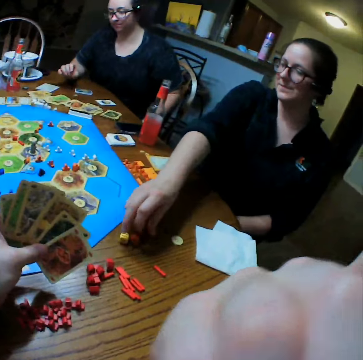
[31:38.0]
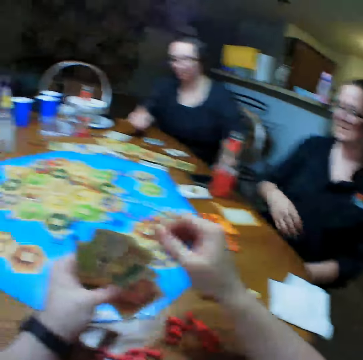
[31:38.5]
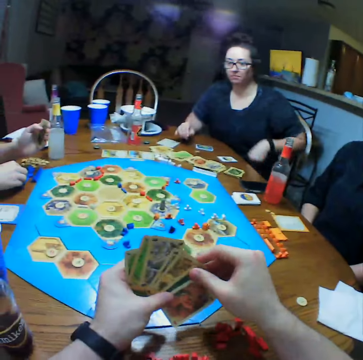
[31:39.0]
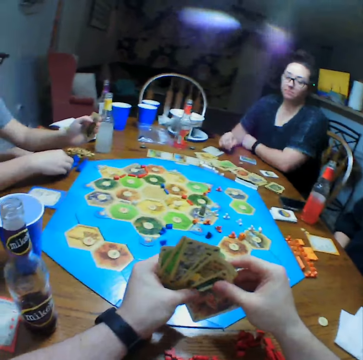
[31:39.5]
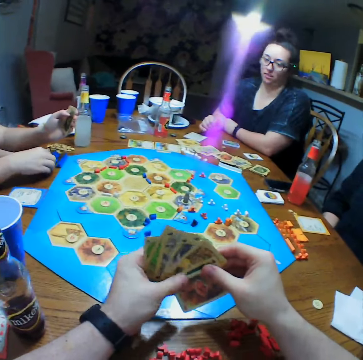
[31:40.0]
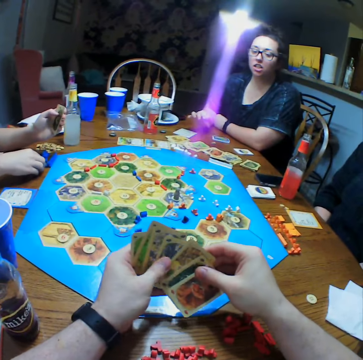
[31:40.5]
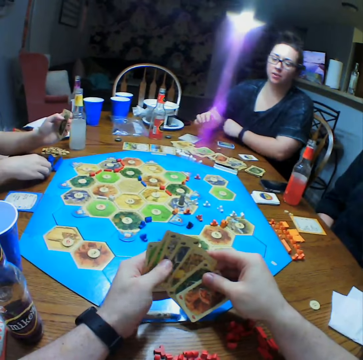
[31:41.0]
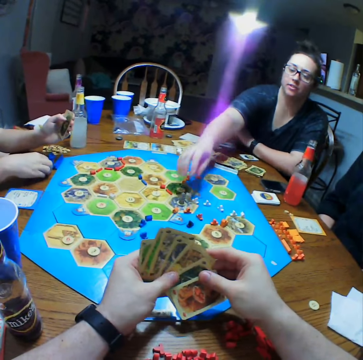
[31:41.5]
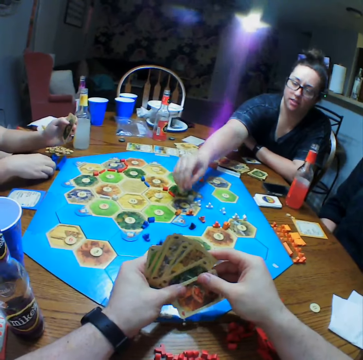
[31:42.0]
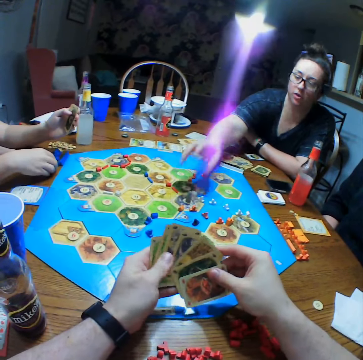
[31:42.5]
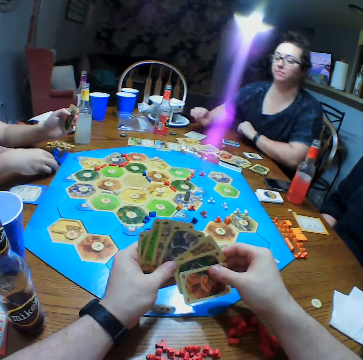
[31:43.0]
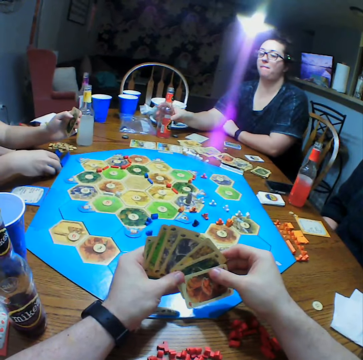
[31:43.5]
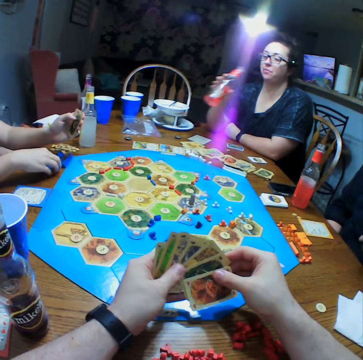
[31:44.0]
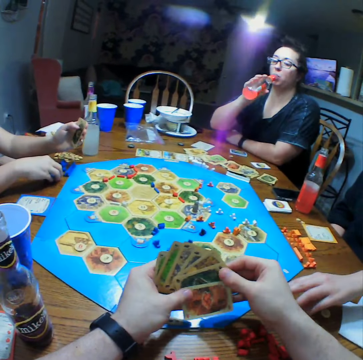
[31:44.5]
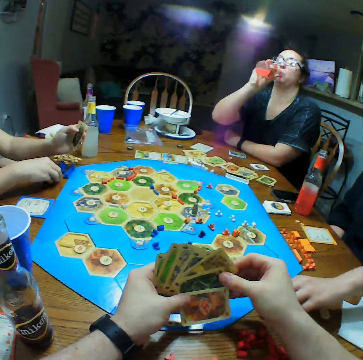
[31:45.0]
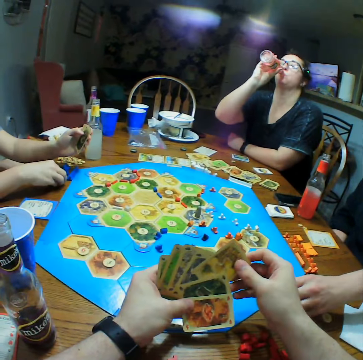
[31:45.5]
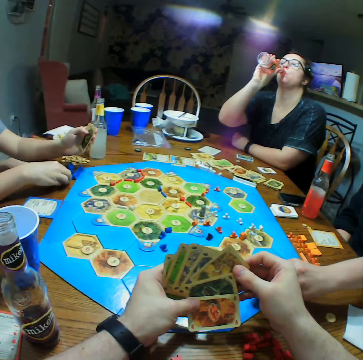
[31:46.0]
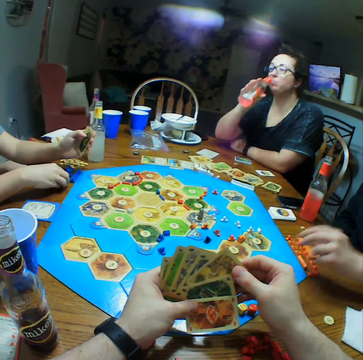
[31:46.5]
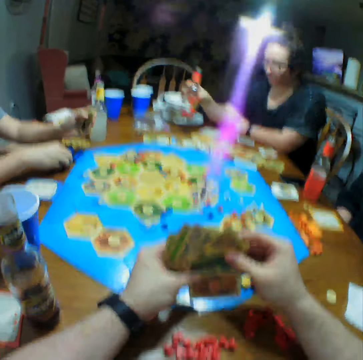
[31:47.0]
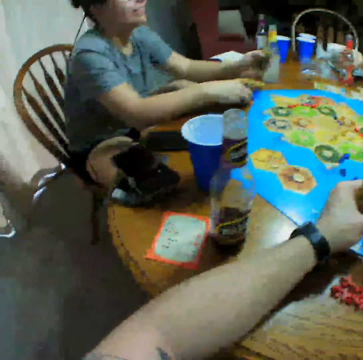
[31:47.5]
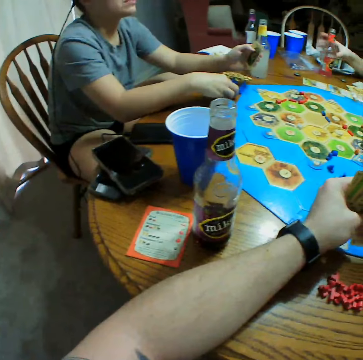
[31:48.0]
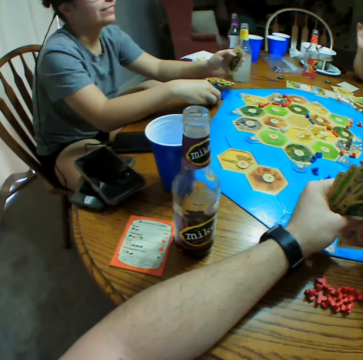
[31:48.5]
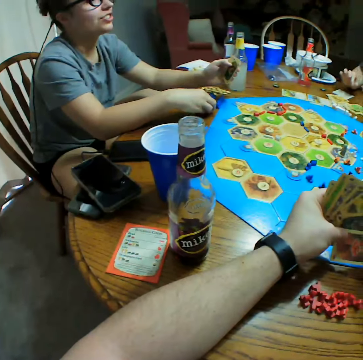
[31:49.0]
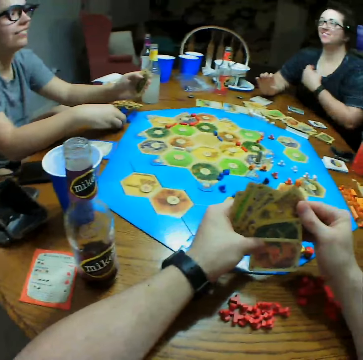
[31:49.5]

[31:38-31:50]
A person drops dice on the table. The camera wearer picks up a card. Another person rests hands on the table and picks up dice. The second person moves something on the table. A third person moves the dice on the table. The second person puts the bottle on the table.

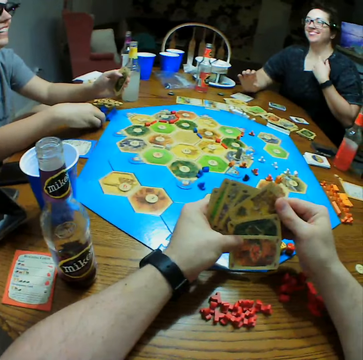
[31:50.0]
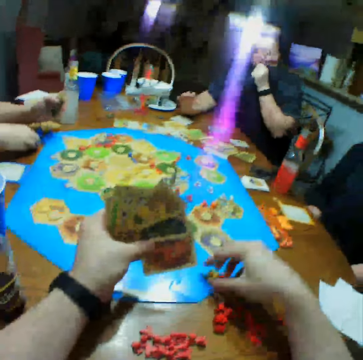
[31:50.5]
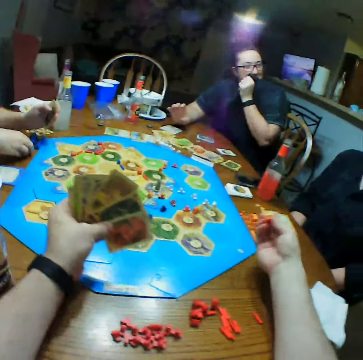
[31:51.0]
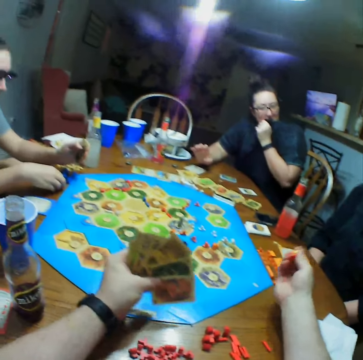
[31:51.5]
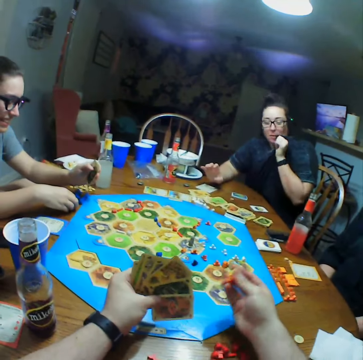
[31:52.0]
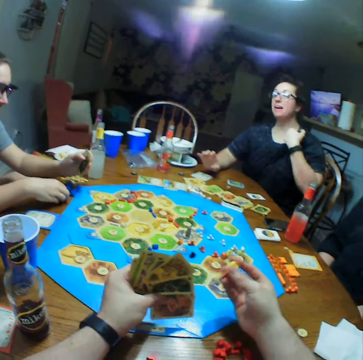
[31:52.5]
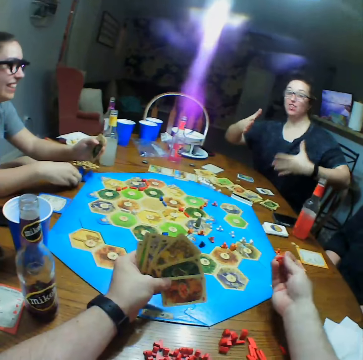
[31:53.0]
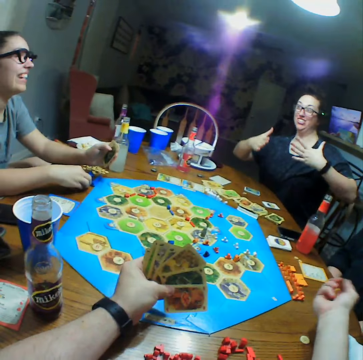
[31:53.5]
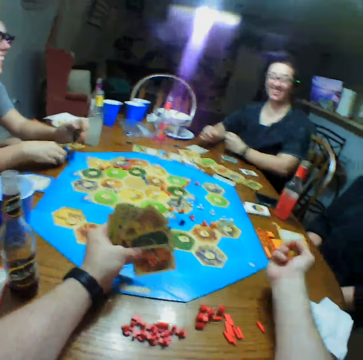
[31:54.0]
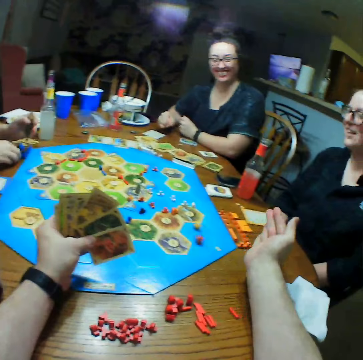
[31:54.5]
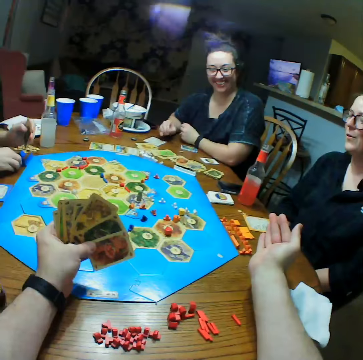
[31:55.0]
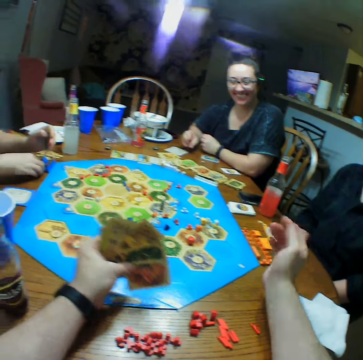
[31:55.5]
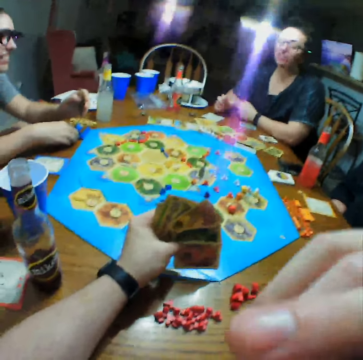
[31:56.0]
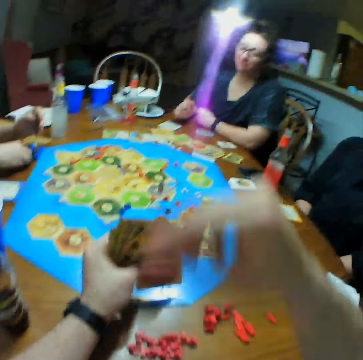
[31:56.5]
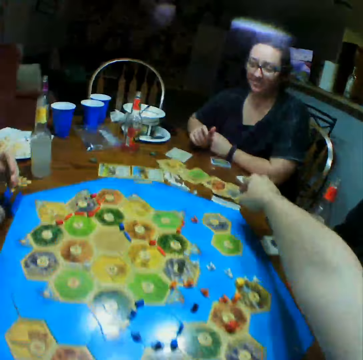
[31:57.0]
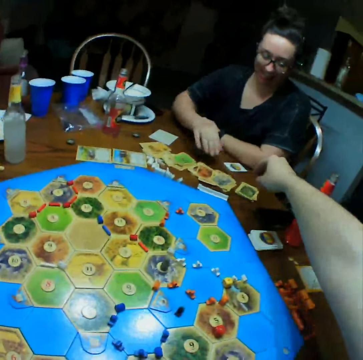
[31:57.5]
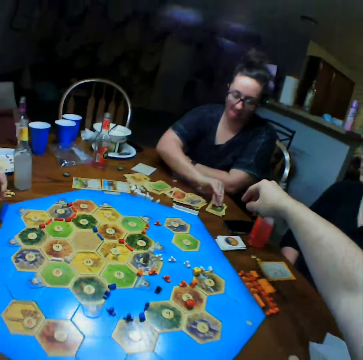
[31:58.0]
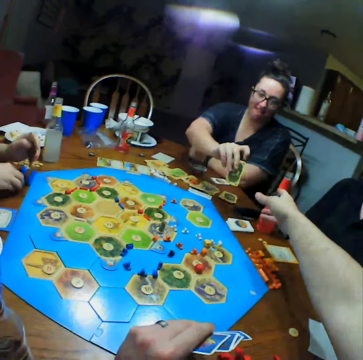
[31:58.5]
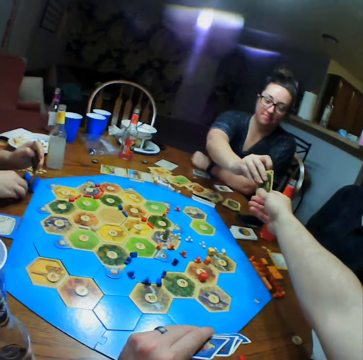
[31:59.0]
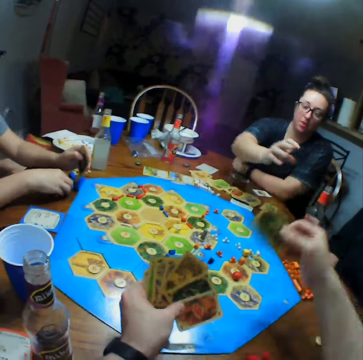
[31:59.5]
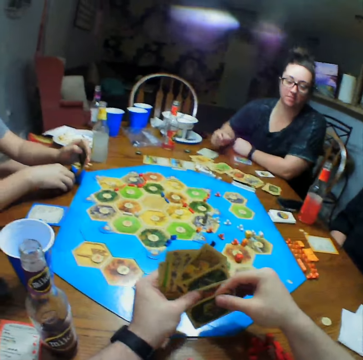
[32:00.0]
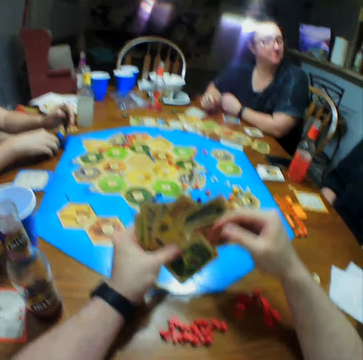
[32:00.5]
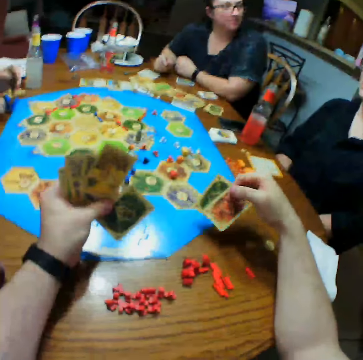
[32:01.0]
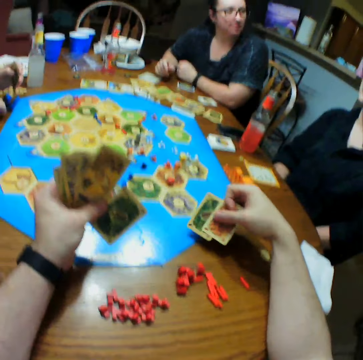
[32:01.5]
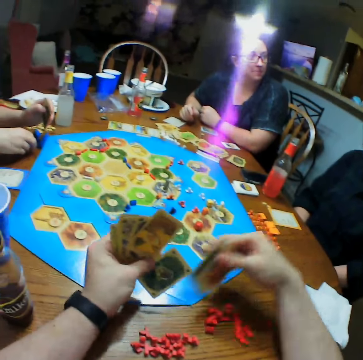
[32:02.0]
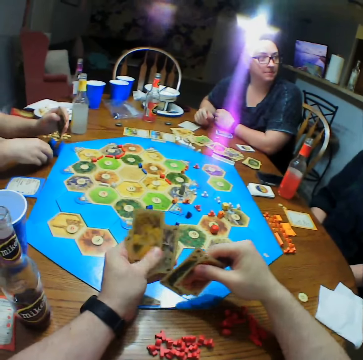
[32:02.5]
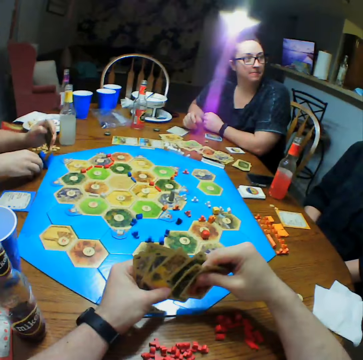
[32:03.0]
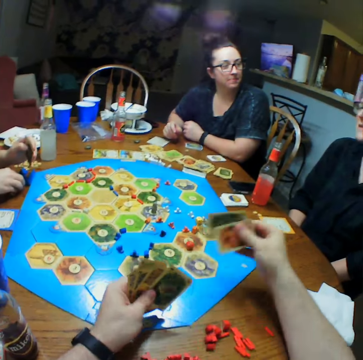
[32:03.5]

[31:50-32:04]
A person wipes the mouth. The camera wearer takes the dice on the table. They shake the dice. Another person rests hands. The first person moves both hands. A third person interacts with the first person. The first person rests on the table. The camera wearer throws the dice on the monopoly board. The second person interacts with the third person. The camera wearer moves a hand. The first person points at the third person. The camera wearer receives a card from the first person. The first person picks a card. The first person gives the camera wearer a card. The camera wearer puts the cards on the table. The first person rests a hand on the table. The first person looks at the second person. The camera wearer selects cards.

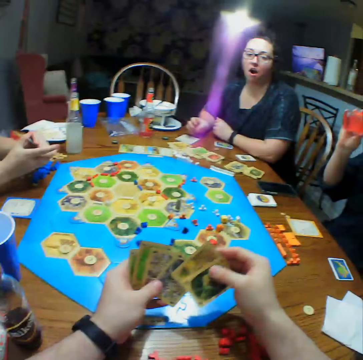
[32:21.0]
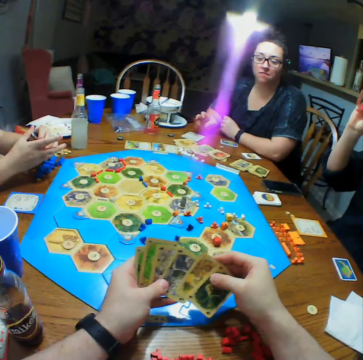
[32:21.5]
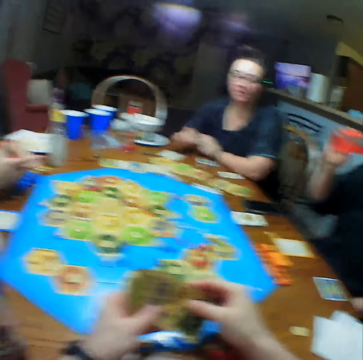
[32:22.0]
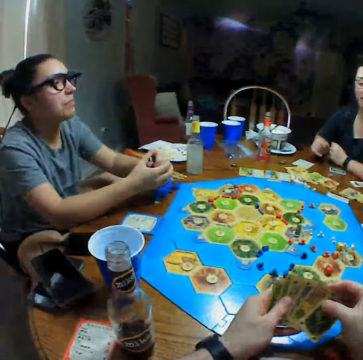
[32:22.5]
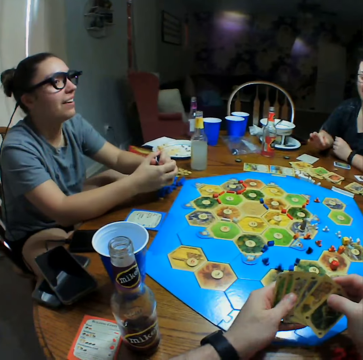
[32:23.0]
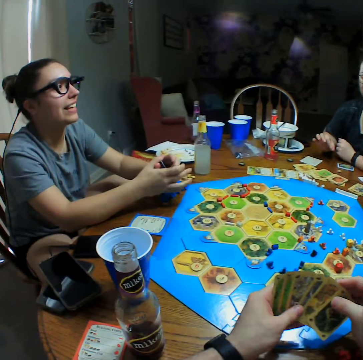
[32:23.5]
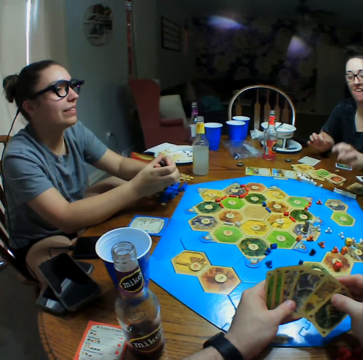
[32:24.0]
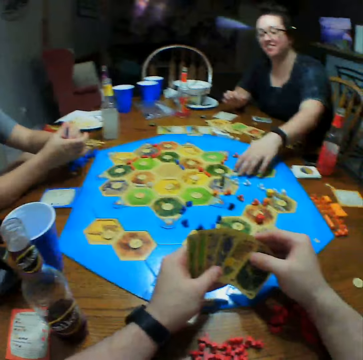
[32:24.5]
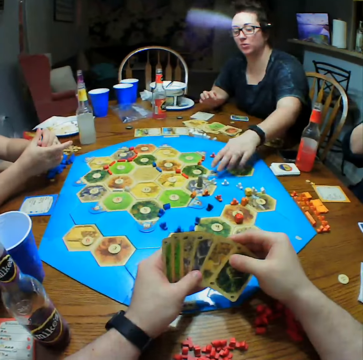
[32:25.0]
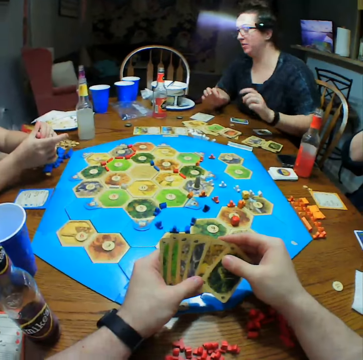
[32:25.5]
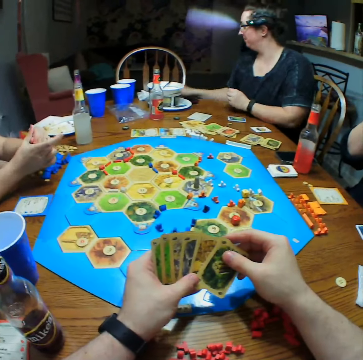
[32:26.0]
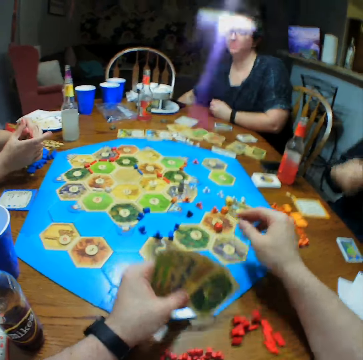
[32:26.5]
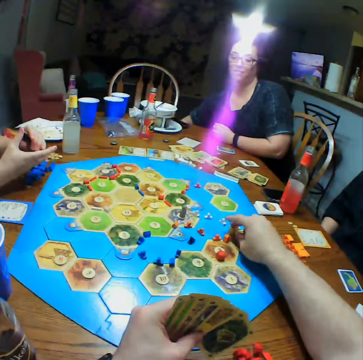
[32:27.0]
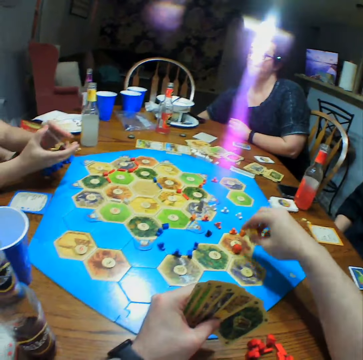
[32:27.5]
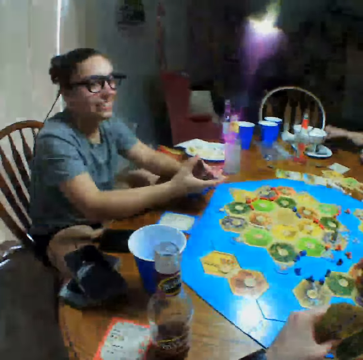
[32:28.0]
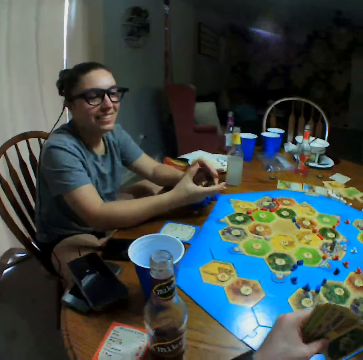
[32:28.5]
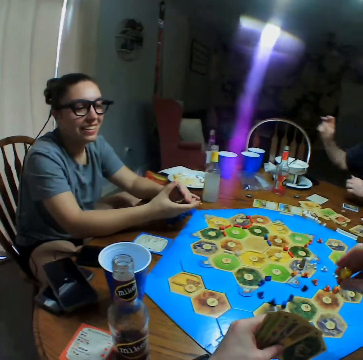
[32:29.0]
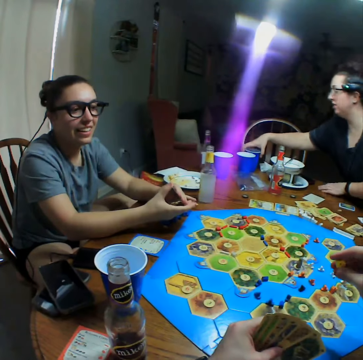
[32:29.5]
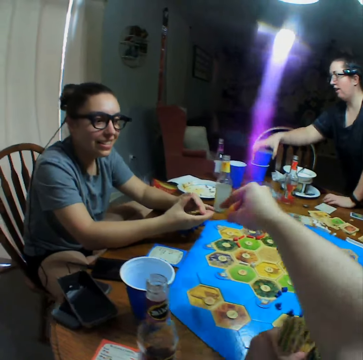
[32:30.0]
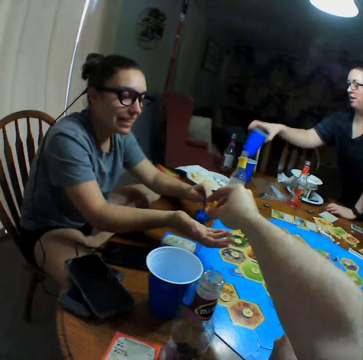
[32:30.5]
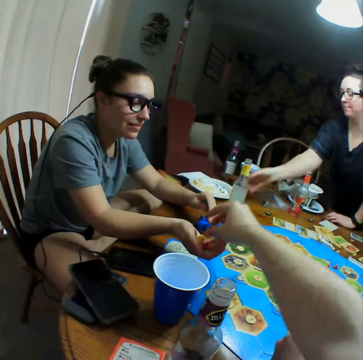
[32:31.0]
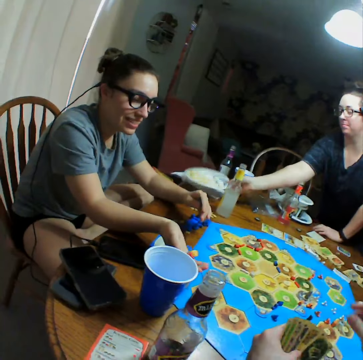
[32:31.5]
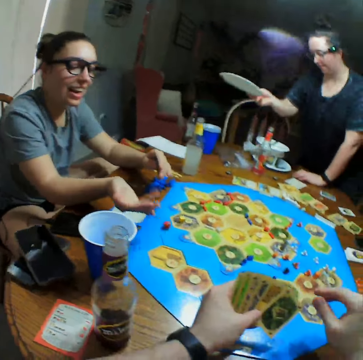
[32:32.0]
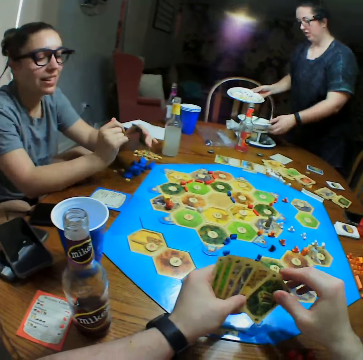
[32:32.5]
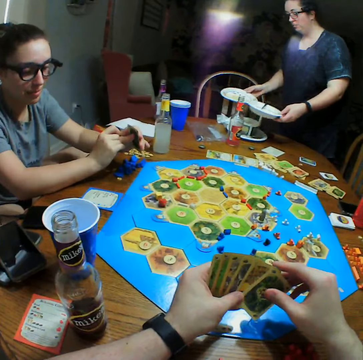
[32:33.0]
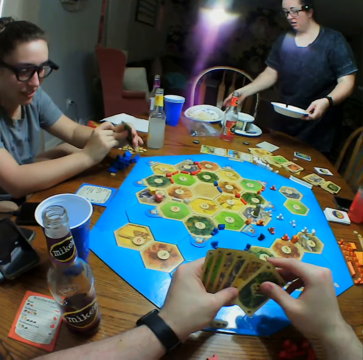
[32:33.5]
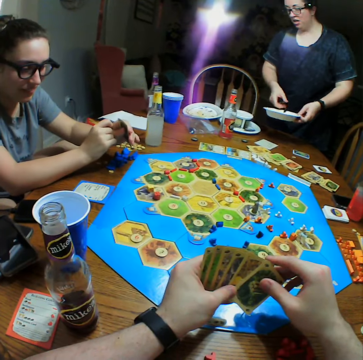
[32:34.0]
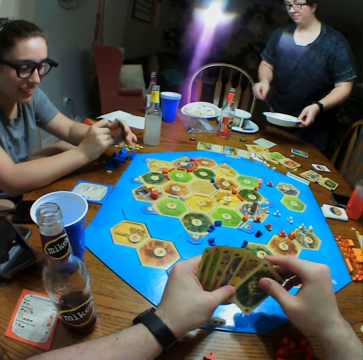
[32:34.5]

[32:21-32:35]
A person rubs fingers. The person touches the dice. The person moves something on the board game. The person picks crisps. Another person picks cards. The camera wearer moves something on the board game. They pick the dice. The first person collects glasses. The camera wearer gives a third person the dice. The third person picks a die from the camera wearer. The first person picks a plate. The third person drops the die on the table. The camera wearer selects cards. The first person drops the plate on the table. The first person holds a spoon.
